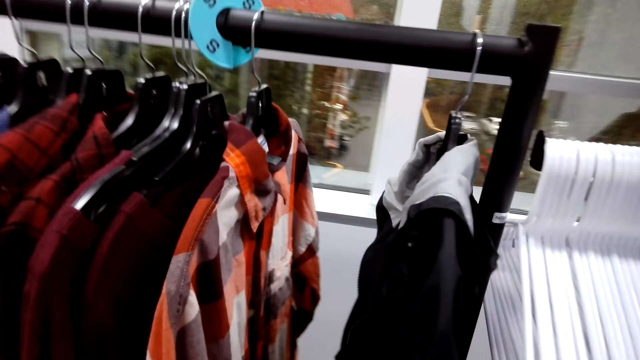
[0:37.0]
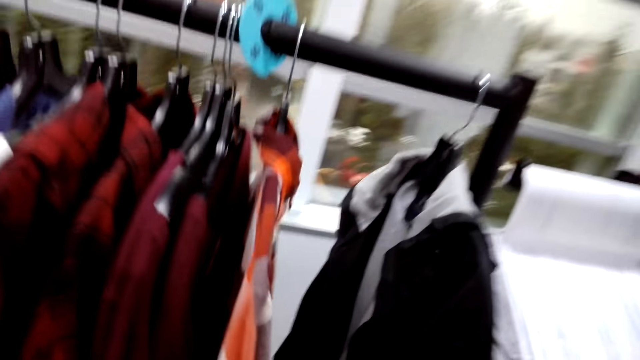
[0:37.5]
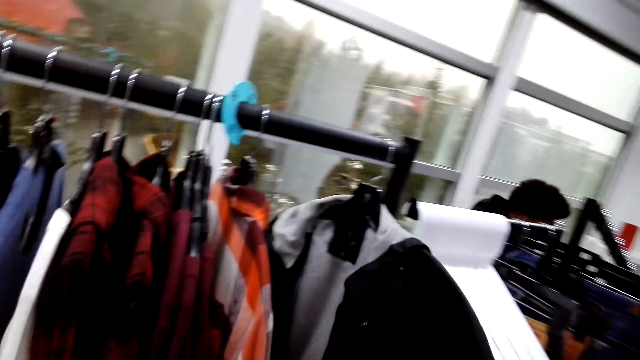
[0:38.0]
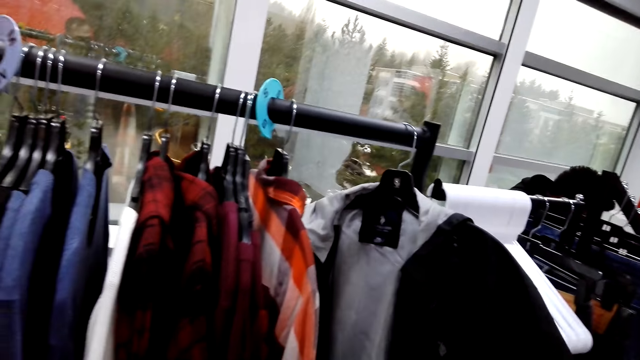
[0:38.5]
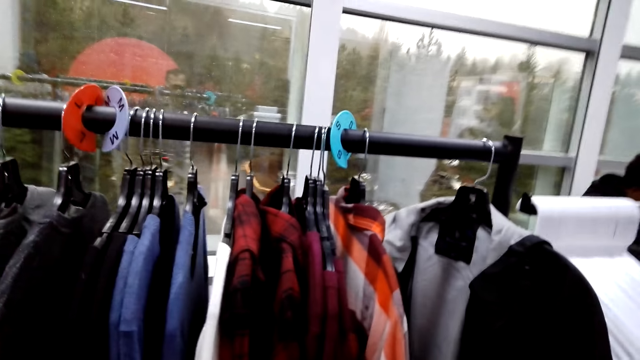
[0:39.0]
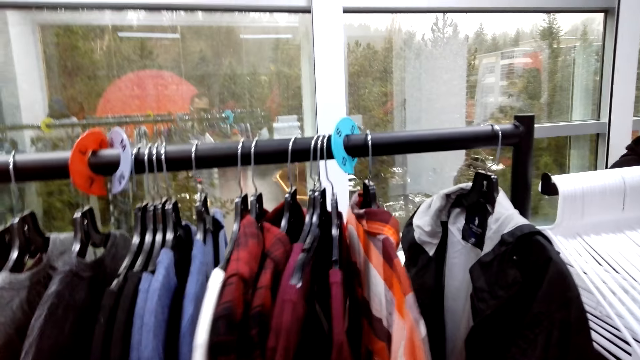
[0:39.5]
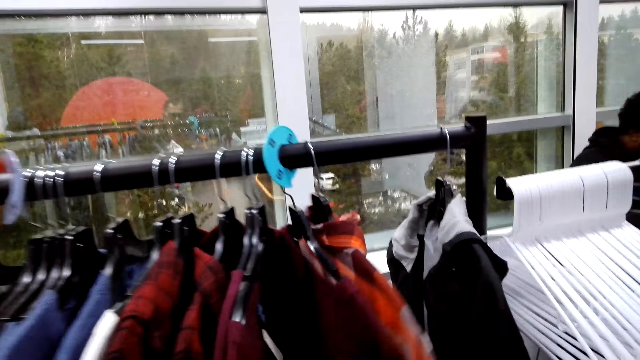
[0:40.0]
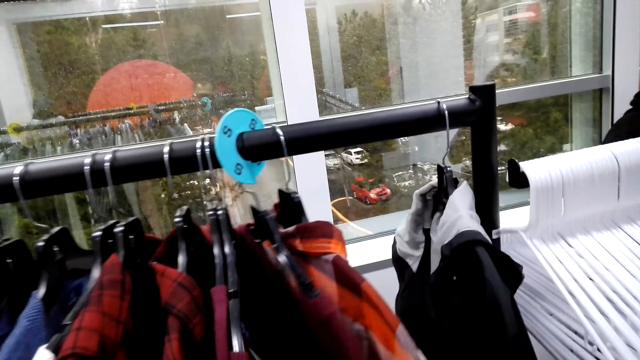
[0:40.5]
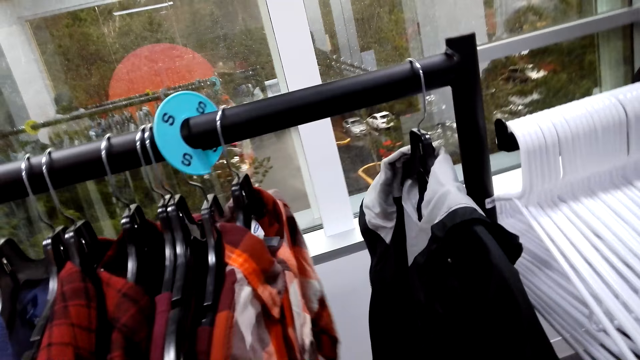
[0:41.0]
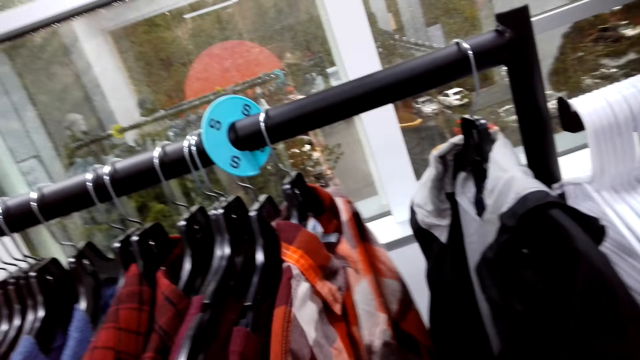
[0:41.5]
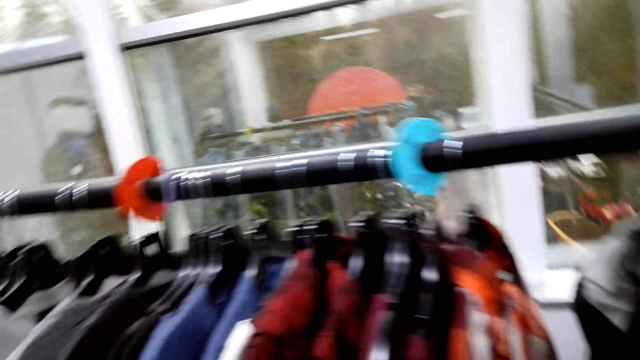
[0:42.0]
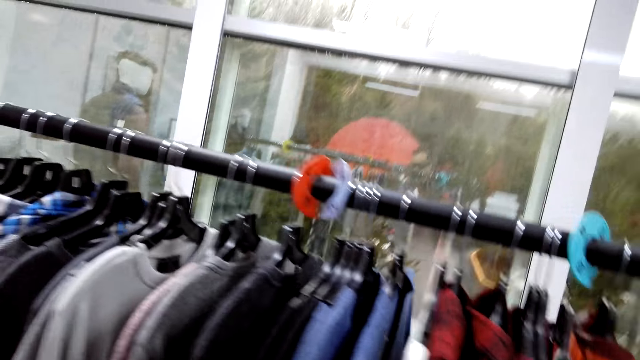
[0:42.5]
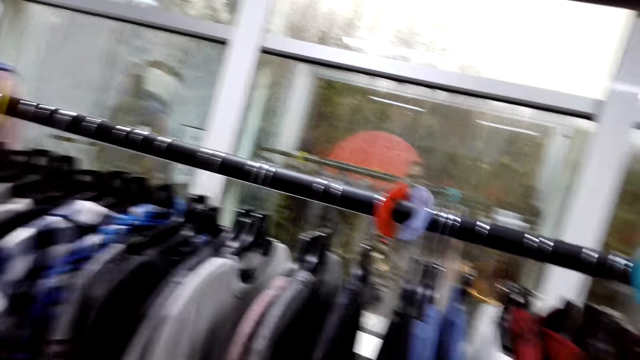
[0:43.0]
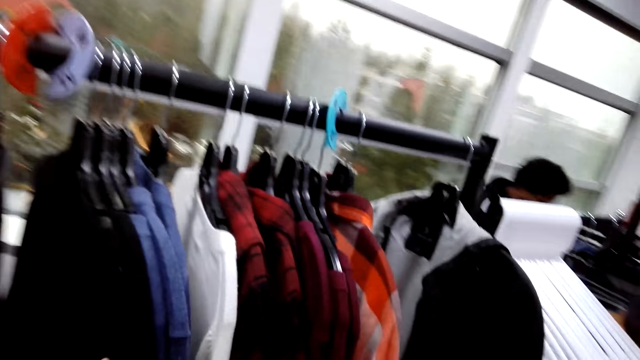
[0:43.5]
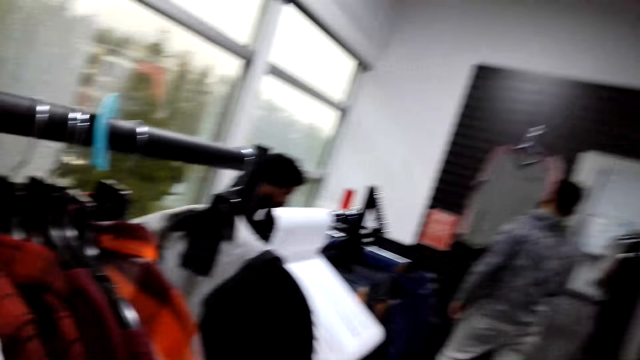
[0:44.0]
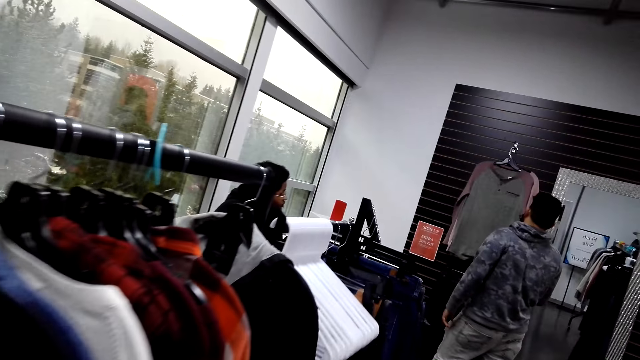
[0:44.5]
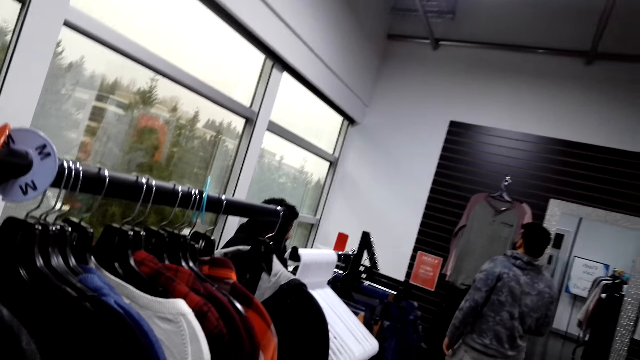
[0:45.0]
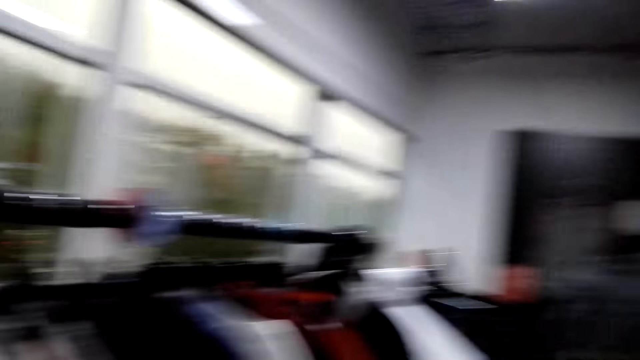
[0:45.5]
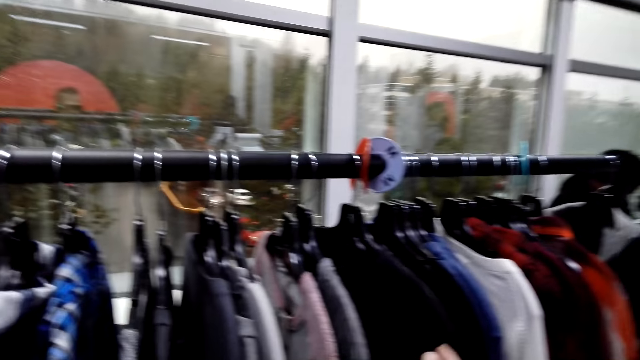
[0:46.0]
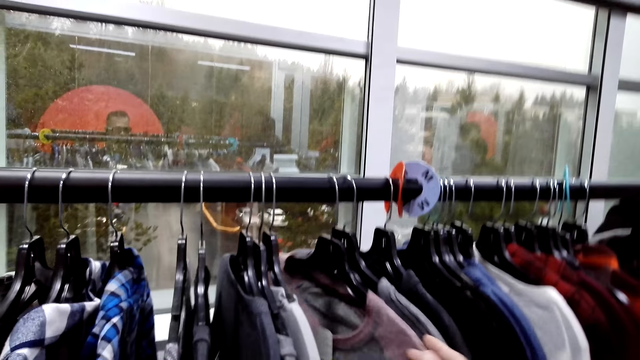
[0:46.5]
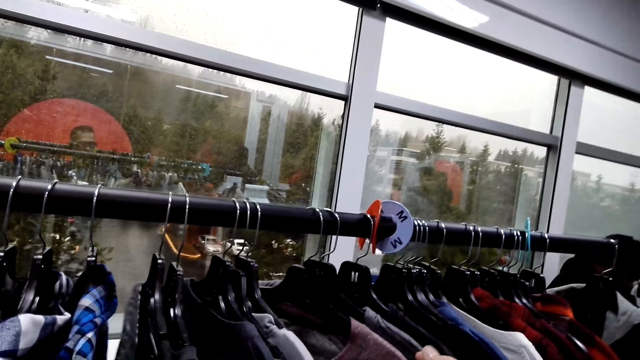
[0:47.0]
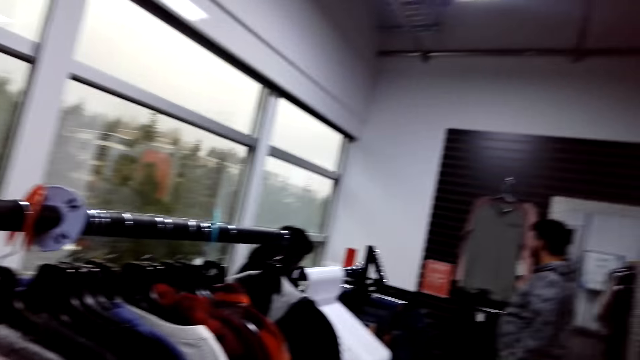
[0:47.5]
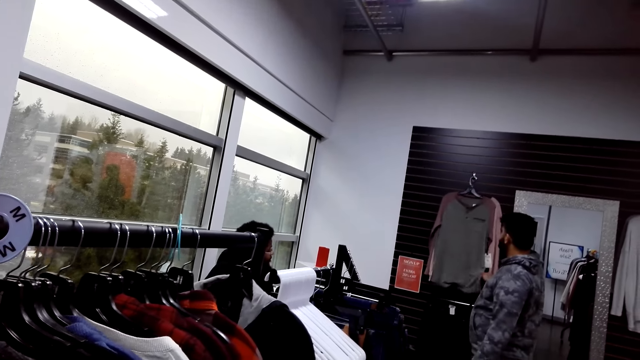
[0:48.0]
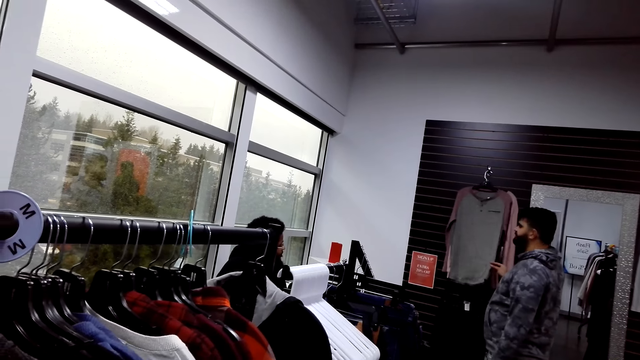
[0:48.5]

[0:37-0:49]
The camera wearer moves the shirts on the hanging rod. They check on the shirts on the rod.

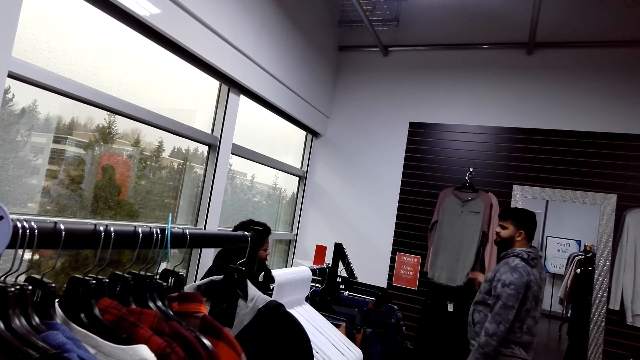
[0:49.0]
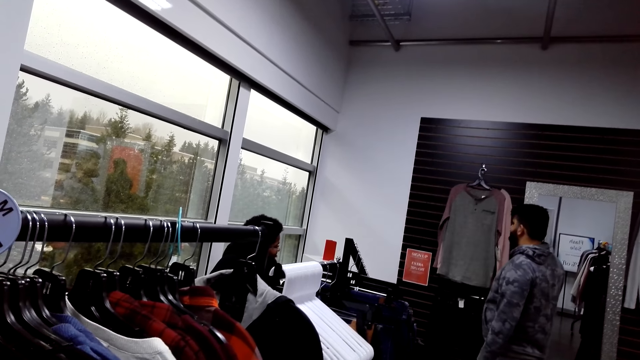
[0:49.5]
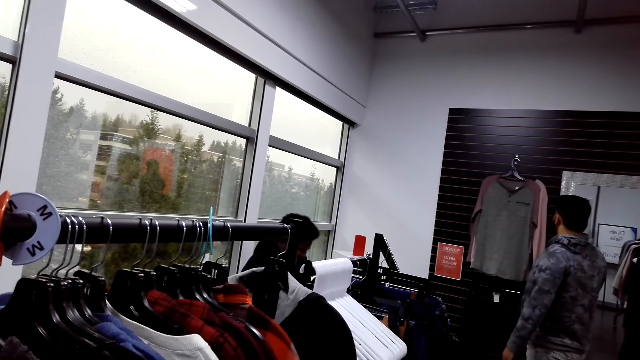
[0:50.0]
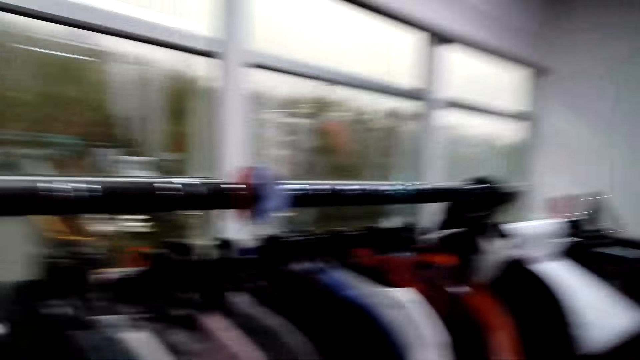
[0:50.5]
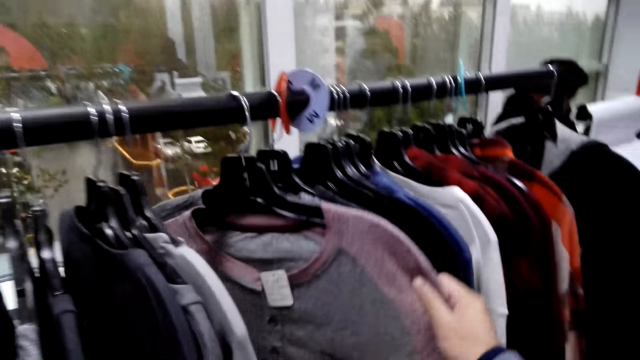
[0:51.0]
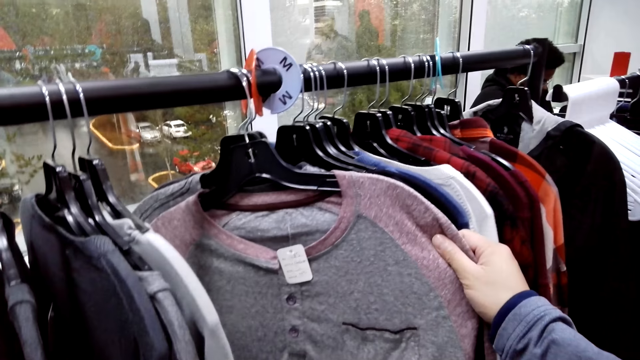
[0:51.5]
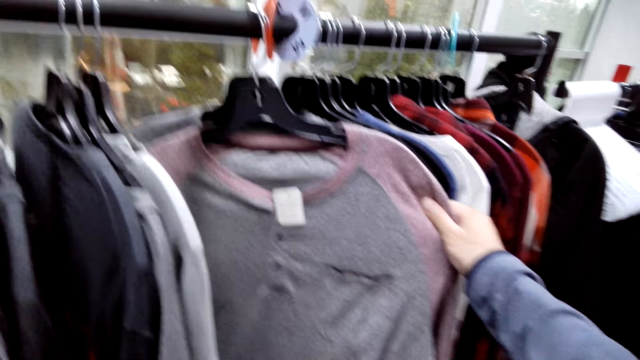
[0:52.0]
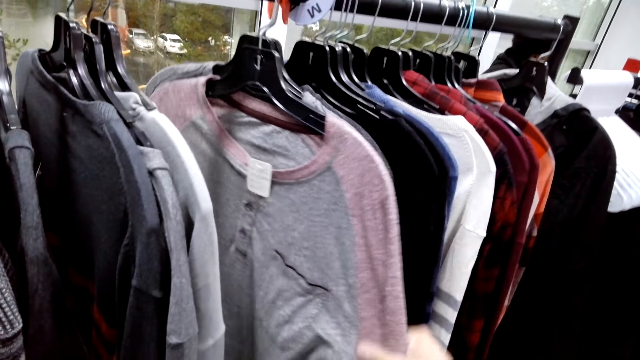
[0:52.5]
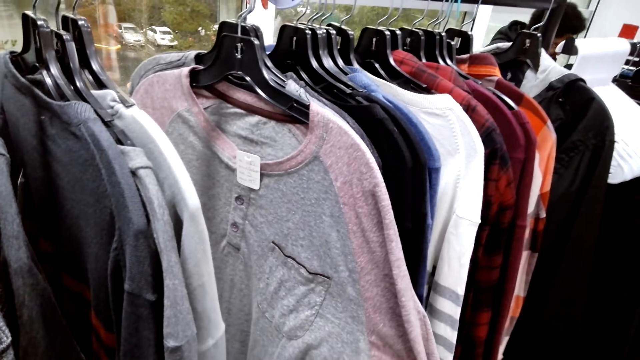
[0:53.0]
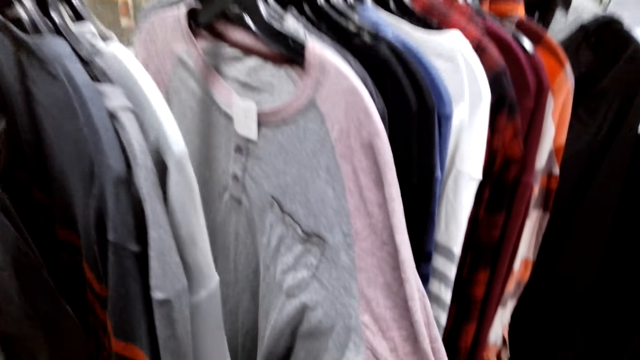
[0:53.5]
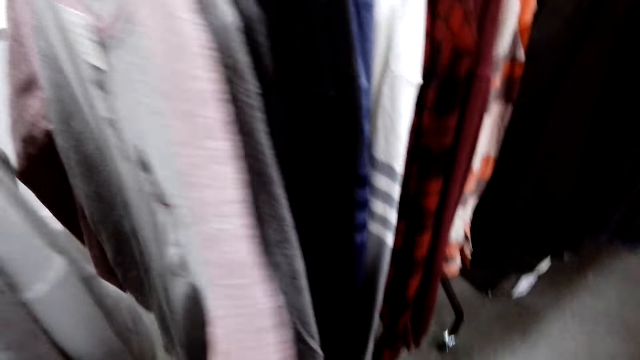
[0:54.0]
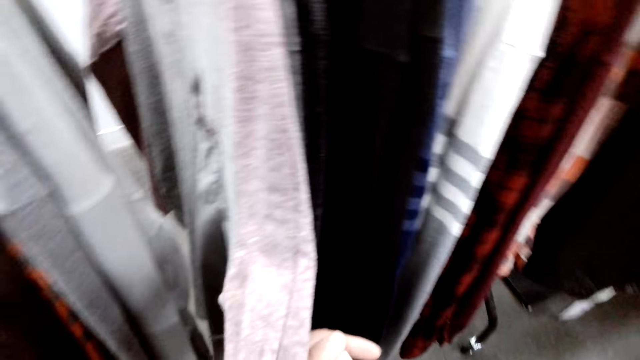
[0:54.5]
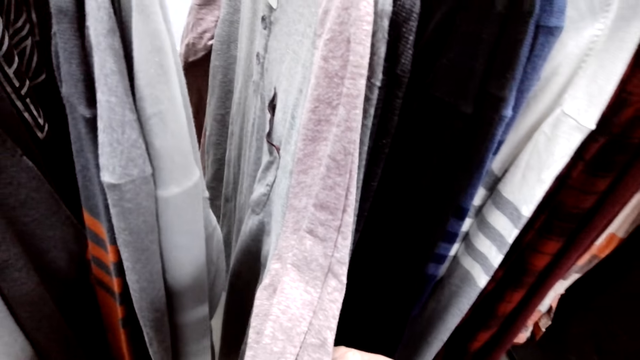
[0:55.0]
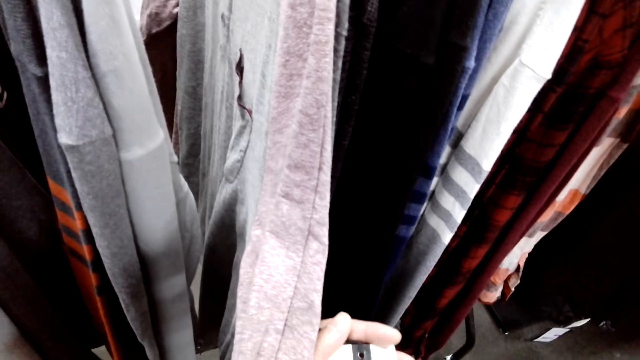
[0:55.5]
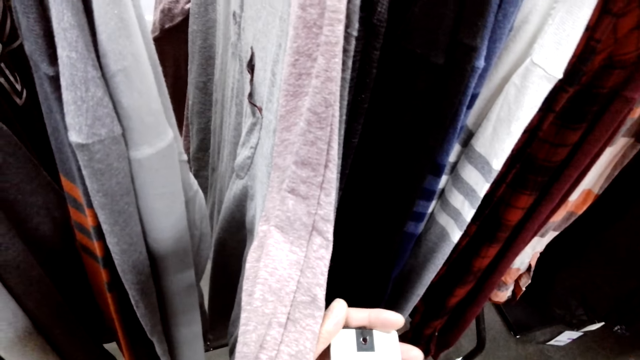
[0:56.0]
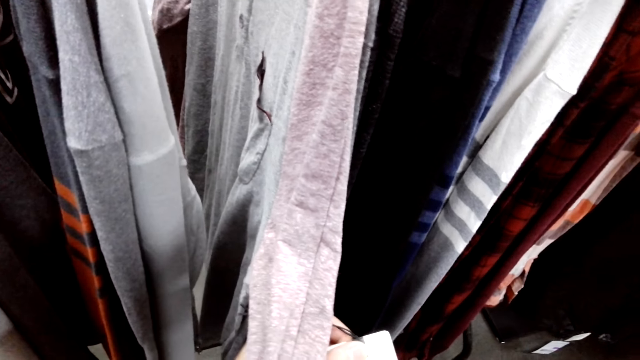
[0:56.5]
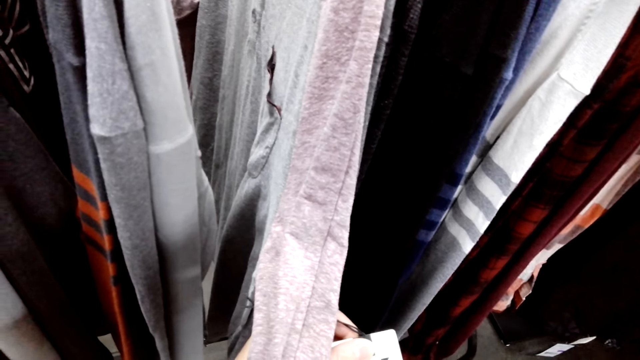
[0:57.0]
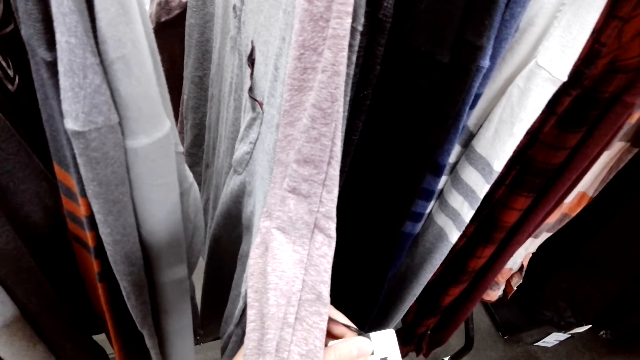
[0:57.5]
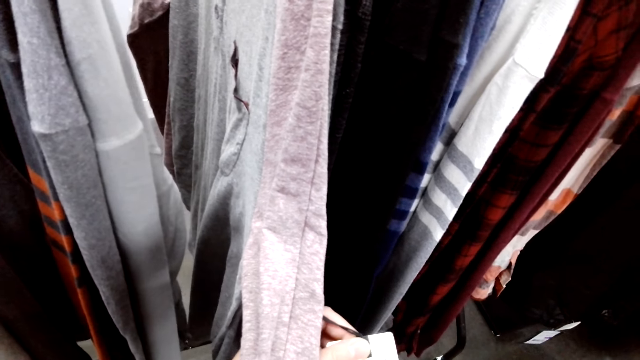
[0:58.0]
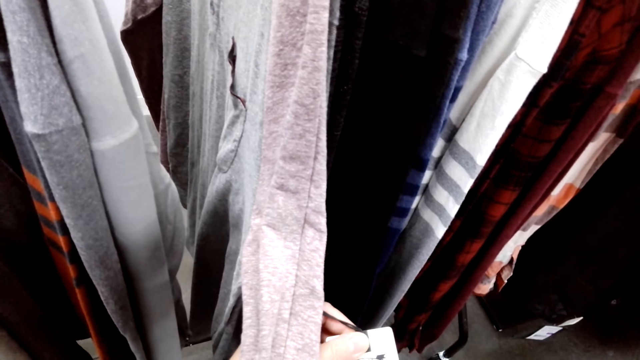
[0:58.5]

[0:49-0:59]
The camera wearer holds a price tag.
